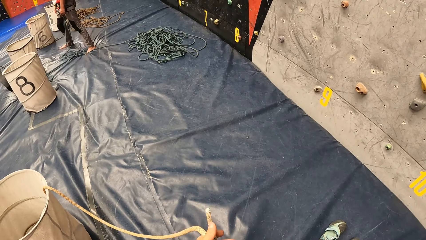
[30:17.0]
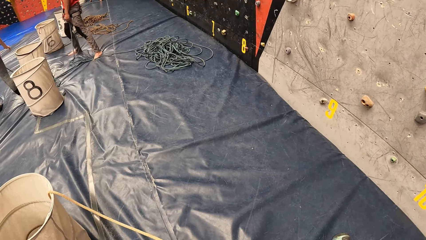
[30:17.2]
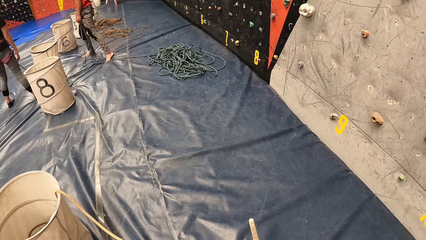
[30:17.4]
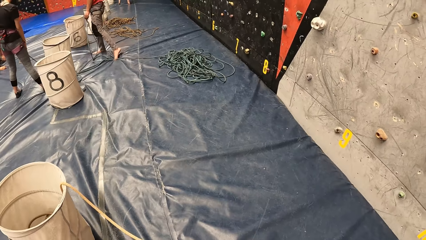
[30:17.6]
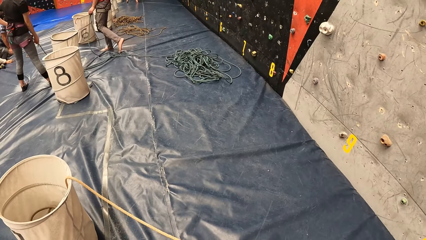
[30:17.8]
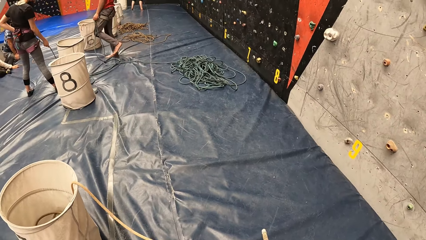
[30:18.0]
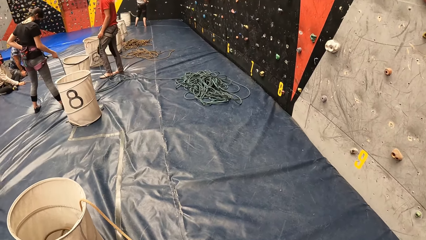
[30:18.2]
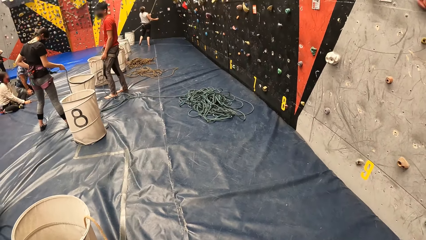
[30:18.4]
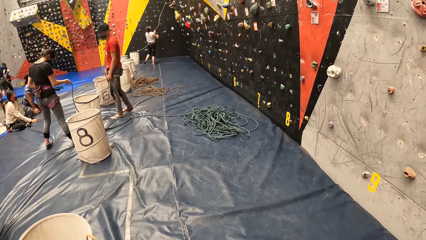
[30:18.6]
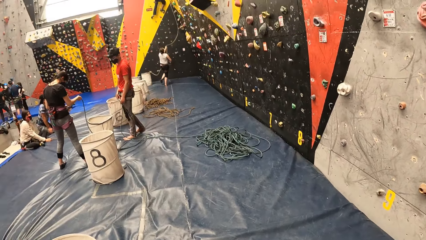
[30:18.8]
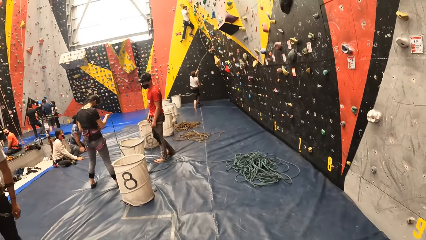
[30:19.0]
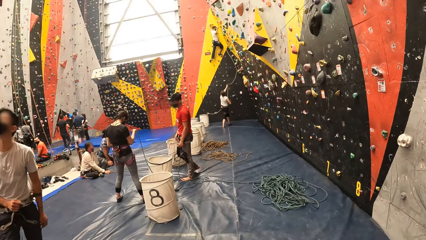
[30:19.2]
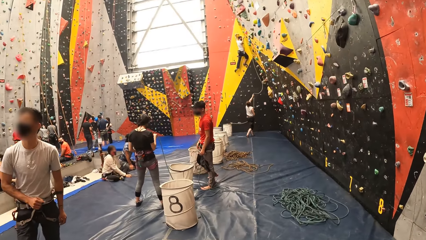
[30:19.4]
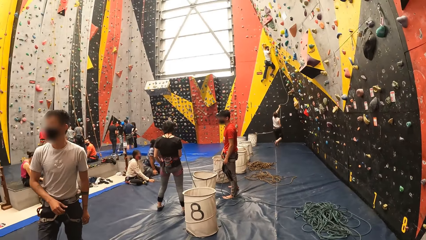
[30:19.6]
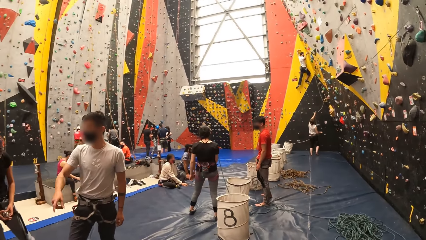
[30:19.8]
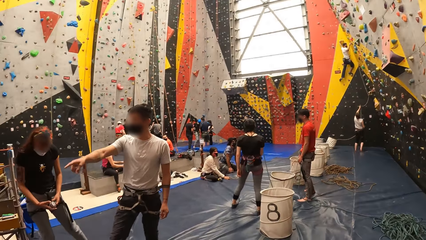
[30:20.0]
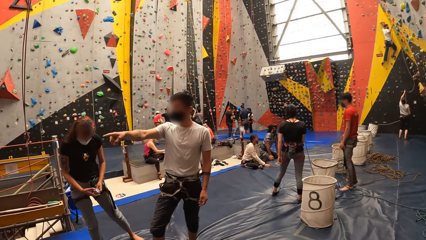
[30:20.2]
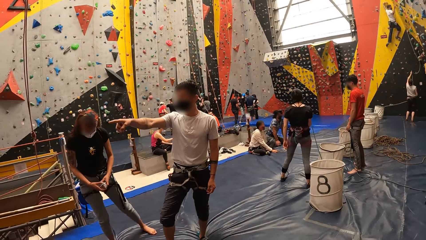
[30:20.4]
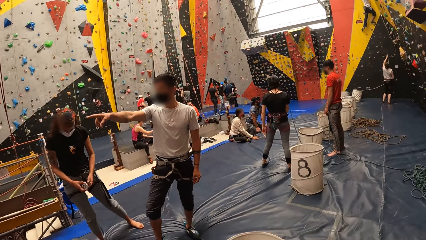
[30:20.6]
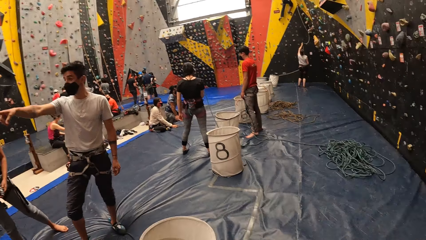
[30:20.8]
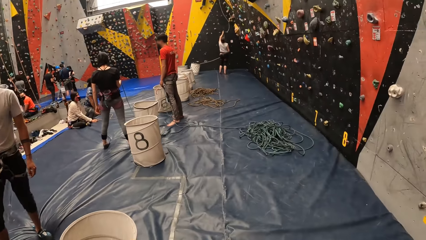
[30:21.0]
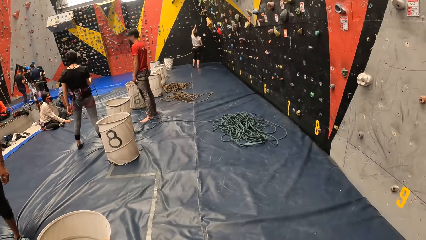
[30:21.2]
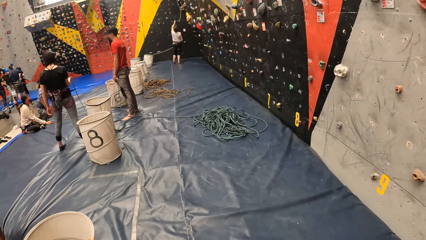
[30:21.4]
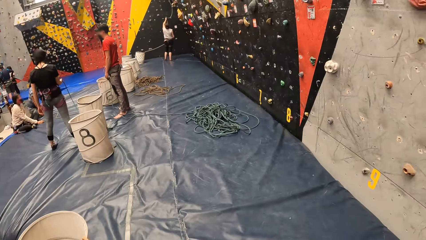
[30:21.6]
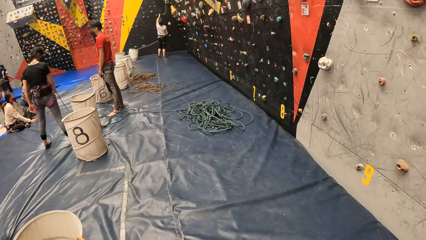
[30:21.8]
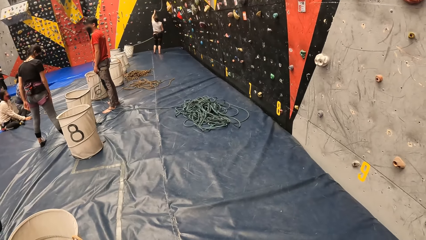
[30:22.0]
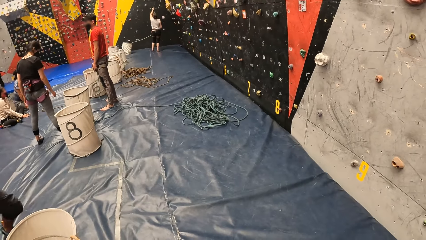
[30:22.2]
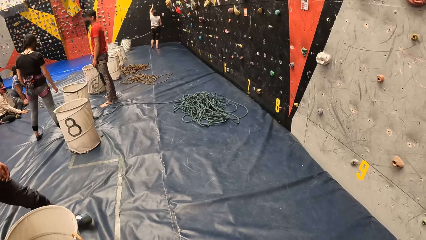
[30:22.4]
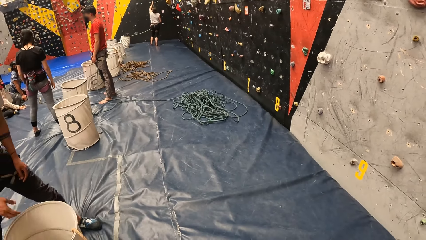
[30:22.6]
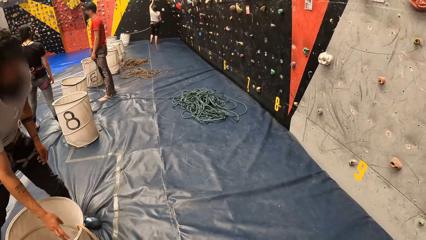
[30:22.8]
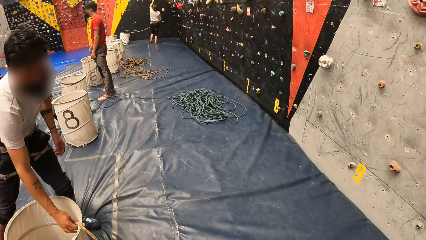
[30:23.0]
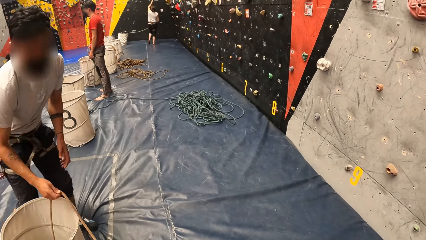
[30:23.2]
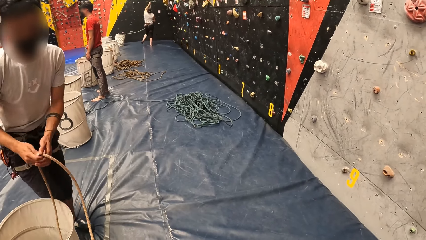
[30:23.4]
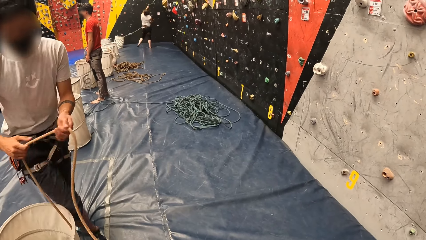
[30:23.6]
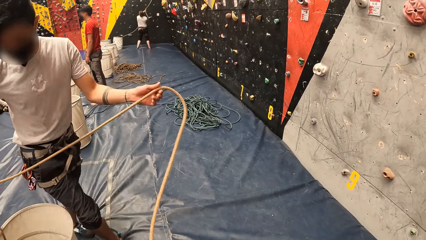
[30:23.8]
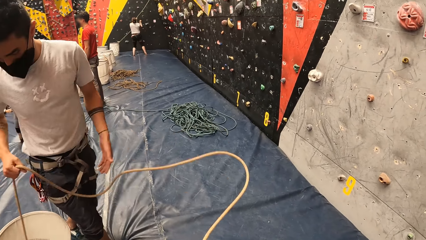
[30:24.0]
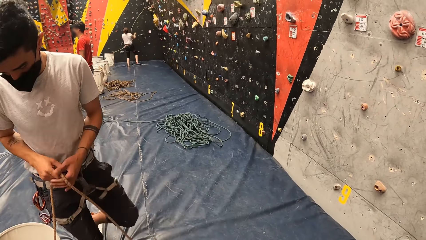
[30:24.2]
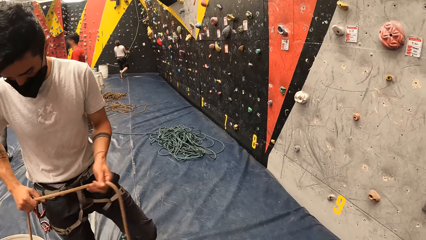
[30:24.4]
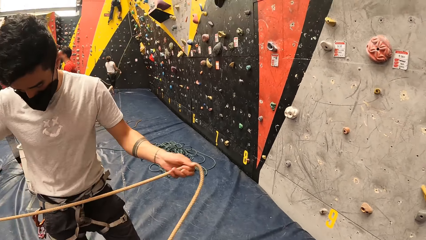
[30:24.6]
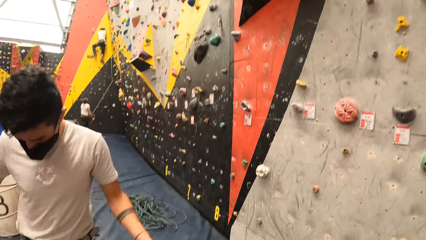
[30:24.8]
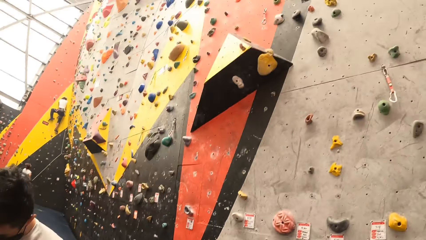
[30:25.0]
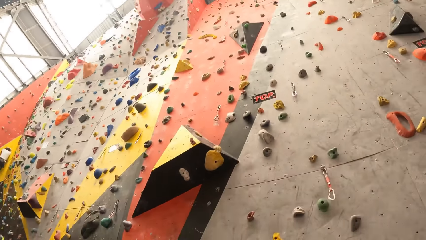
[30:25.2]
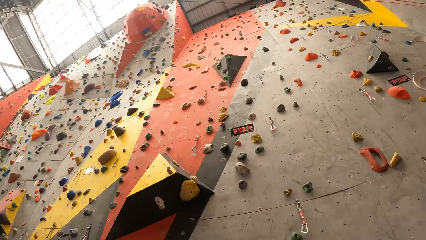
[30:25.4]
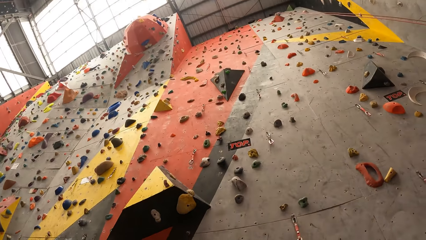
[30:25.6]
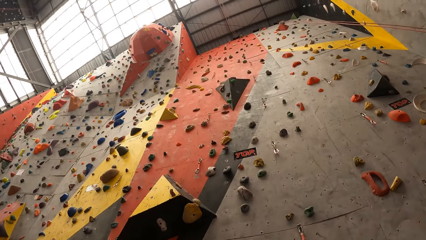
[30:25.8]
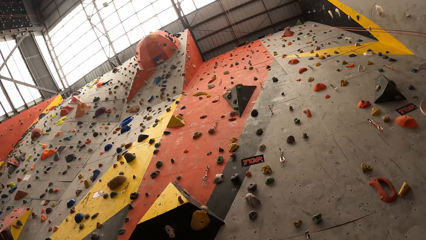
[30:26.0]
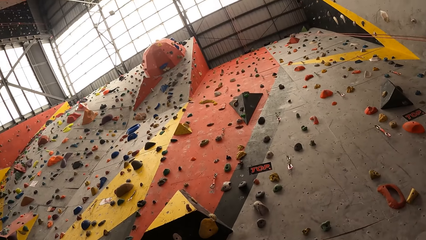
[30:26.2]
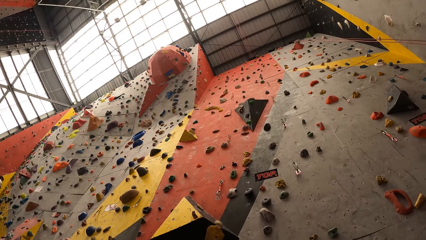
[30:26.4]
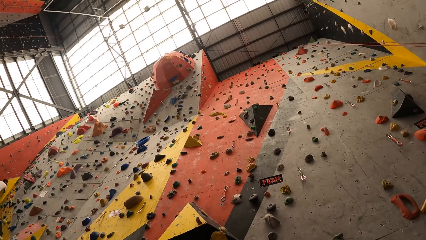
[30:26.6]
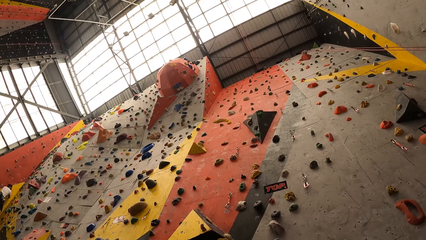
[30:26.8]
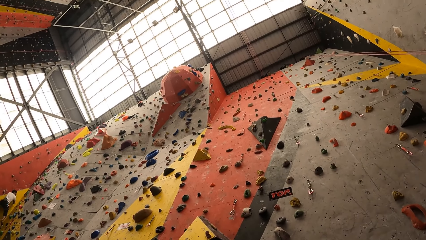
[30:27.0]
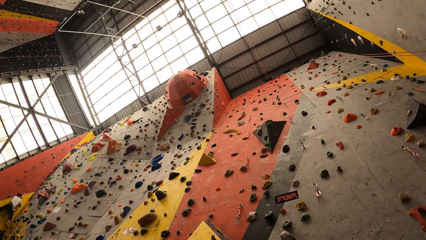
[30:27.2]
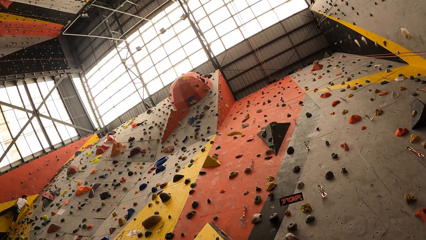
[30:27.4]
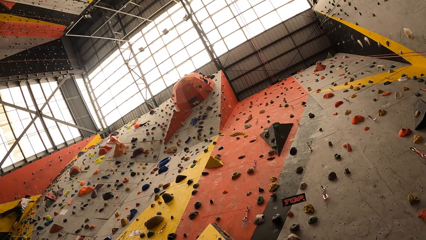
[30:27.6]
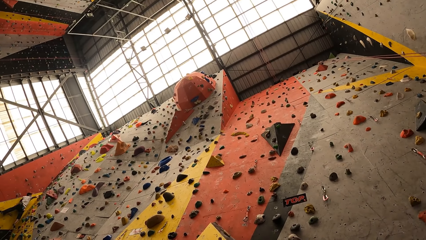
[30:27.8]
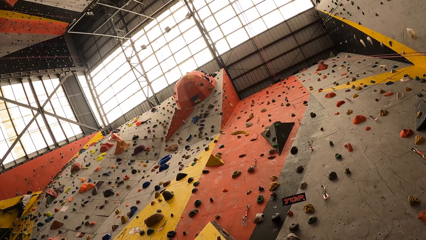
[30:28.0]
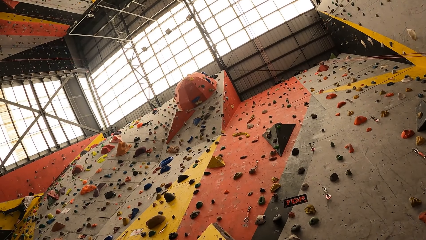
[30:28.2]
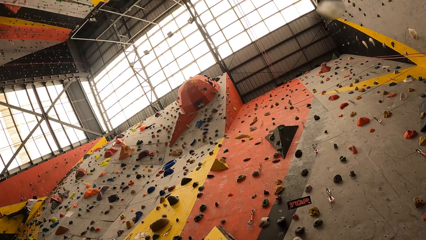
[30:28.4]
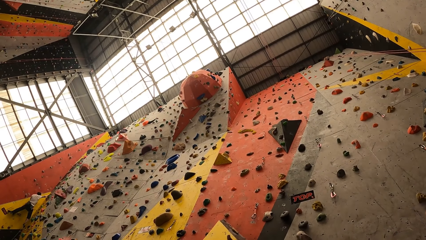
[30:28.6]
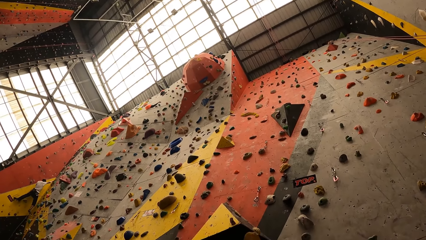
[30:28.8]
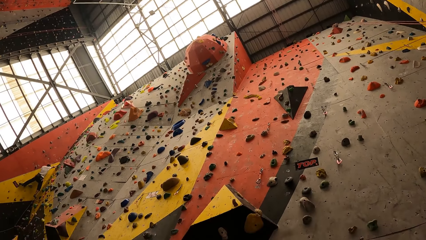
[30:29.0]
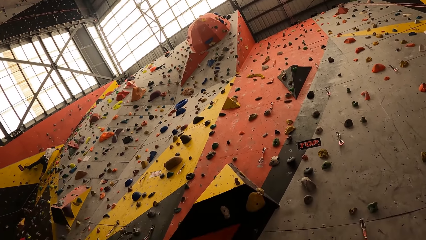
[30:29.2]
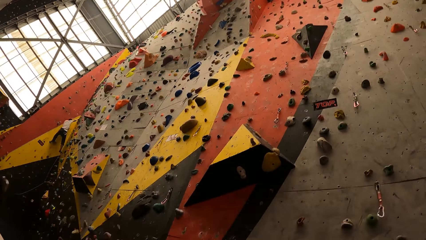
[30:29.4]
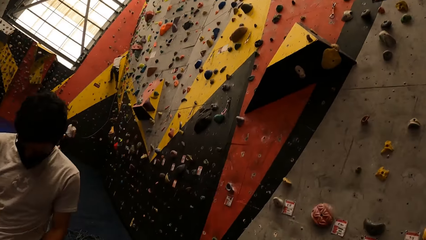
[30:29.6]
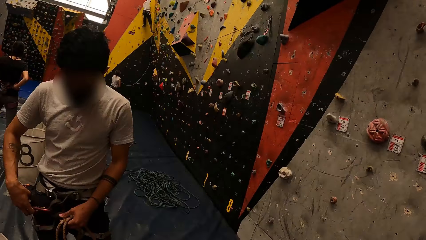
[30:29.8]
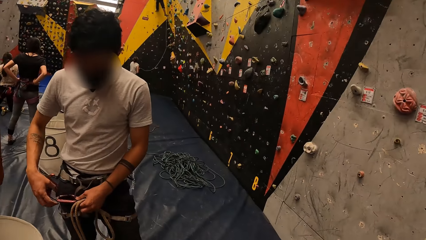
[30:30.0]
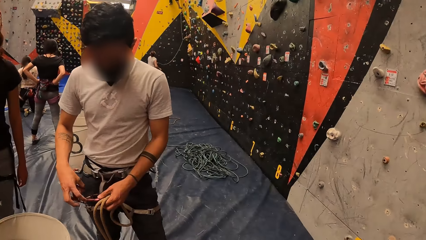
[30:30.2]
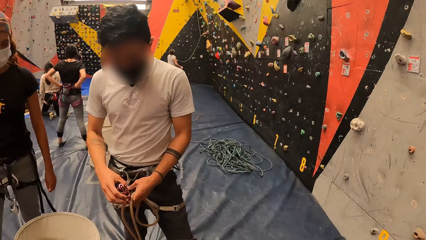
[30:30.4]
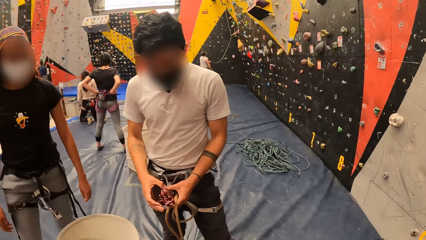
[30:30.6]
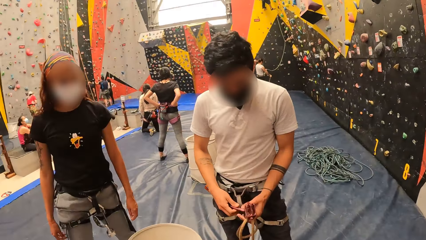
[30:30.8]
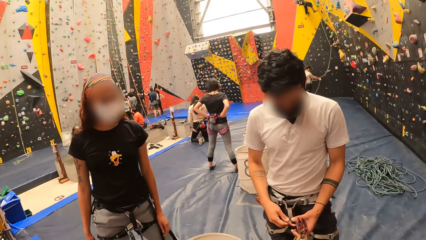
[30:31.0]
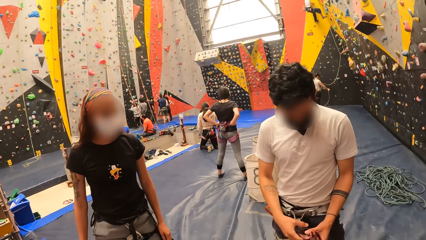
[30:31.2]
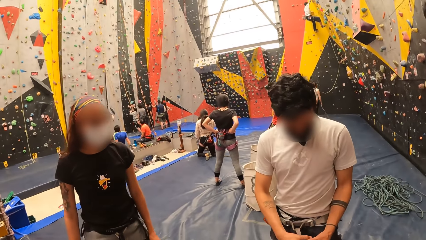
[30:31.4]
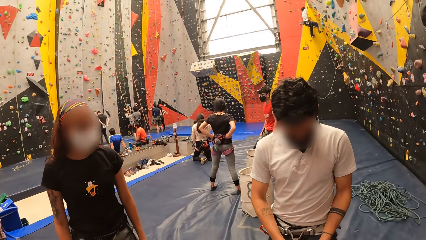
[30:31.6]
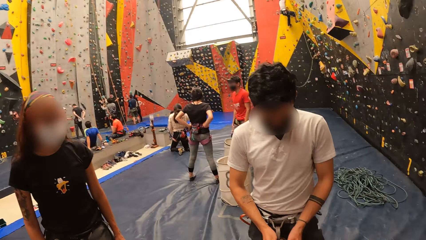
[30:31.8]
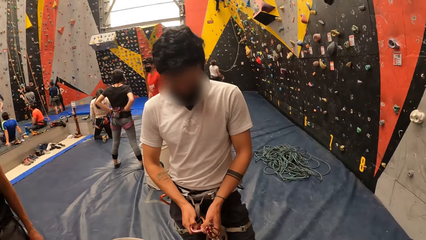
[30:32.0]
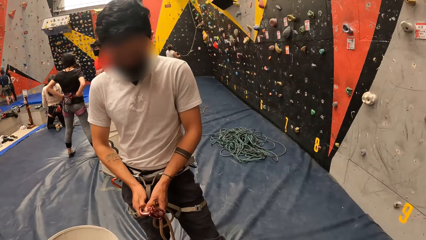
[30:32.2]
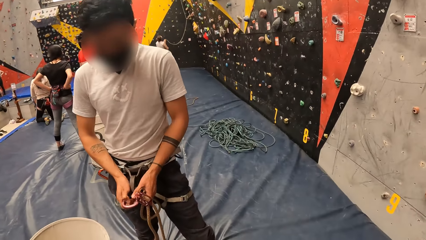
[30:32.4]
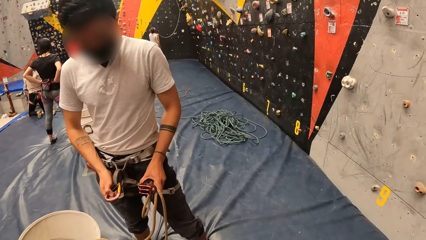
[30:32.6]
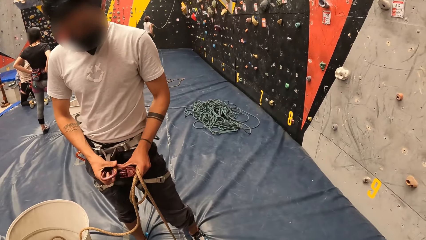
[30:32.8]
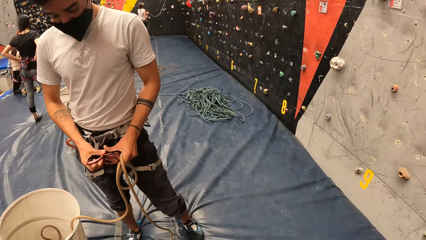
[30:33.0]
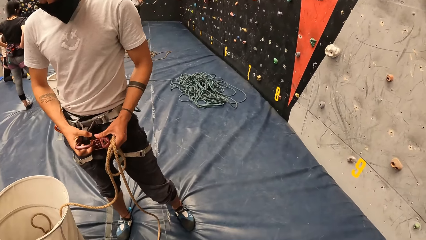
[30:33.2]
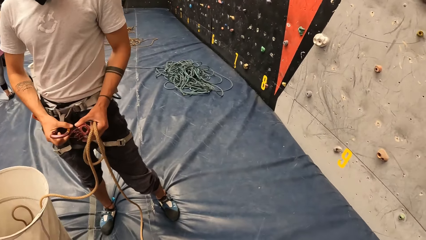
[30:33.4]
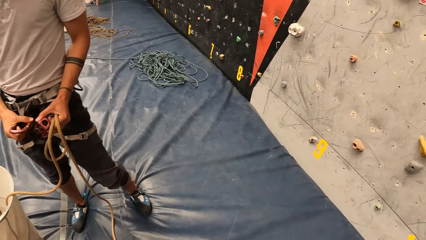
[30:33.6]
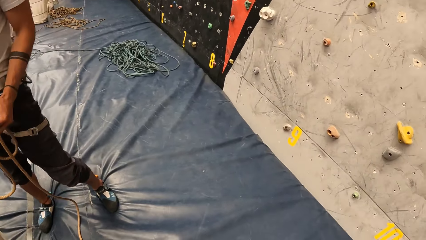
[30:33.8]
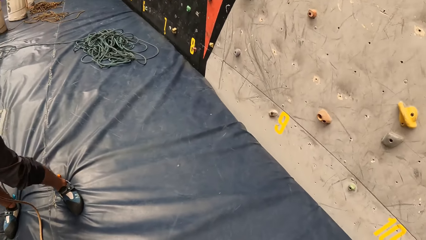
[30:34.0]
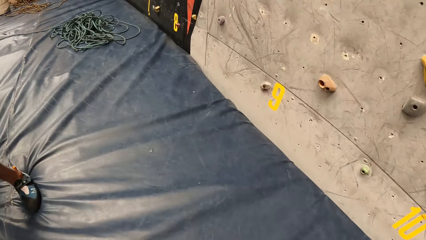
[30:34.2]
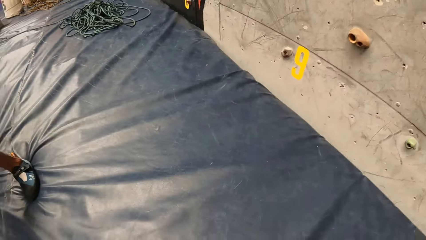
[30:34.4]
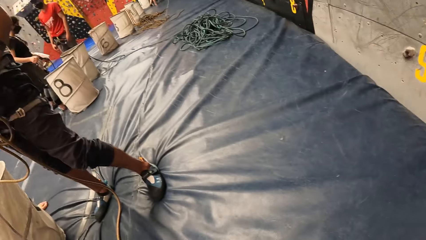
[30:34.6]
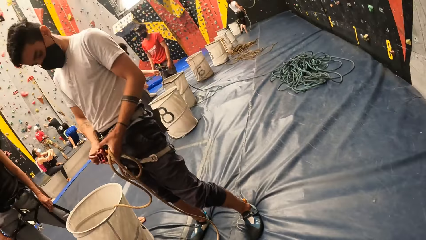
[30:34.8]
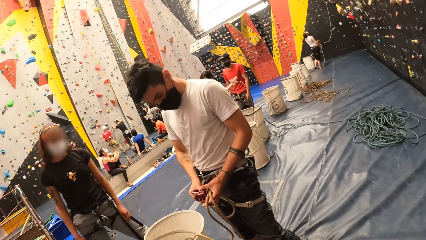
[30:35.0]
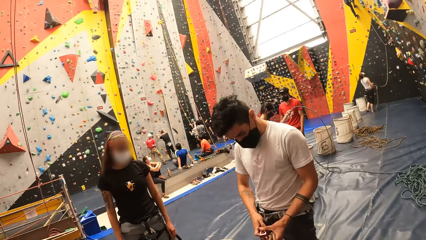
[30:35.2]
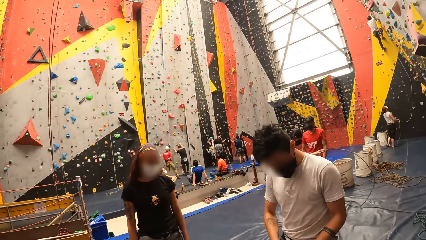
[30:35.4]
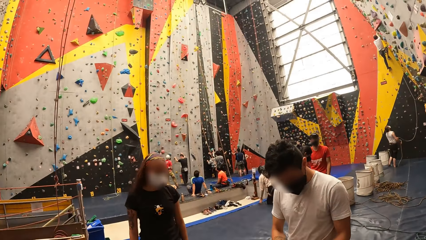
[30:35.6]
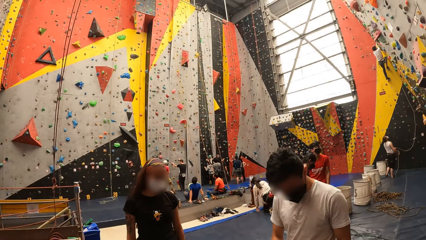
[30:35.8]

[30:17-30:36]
The camera wearer looks around. A man pulls a rope. The camera wearer looks around the wall. The man ties the rope. The camera wearer looks around the playground.
